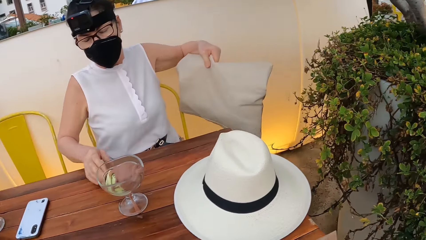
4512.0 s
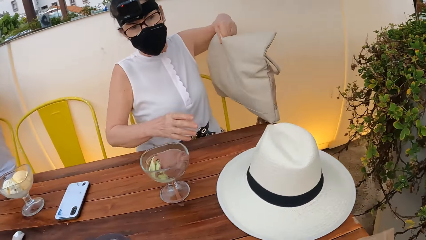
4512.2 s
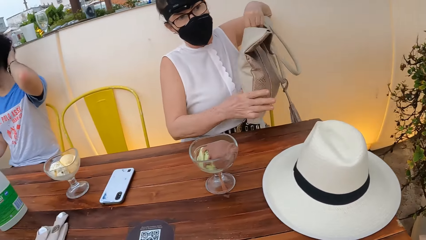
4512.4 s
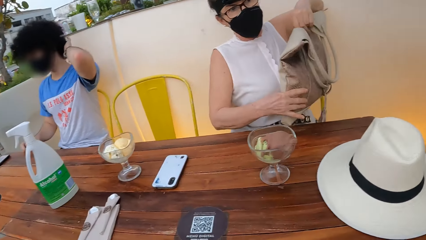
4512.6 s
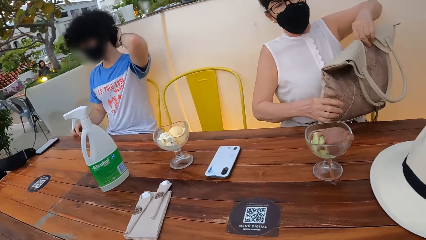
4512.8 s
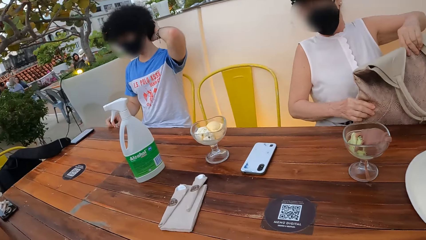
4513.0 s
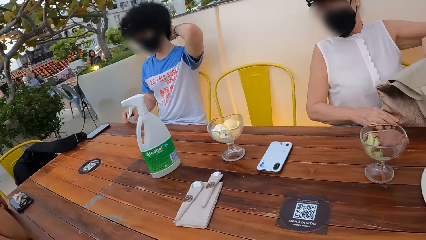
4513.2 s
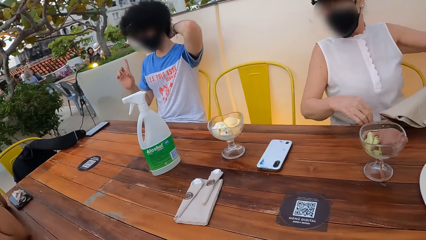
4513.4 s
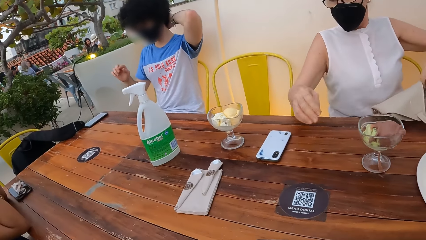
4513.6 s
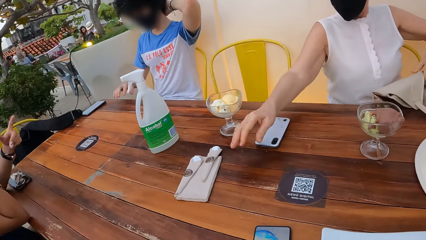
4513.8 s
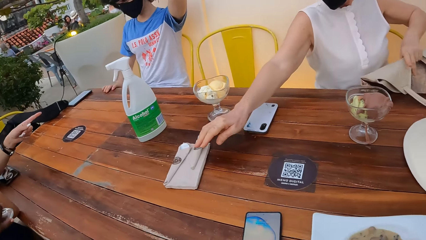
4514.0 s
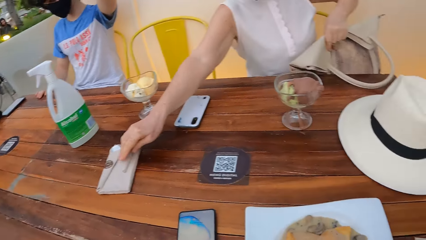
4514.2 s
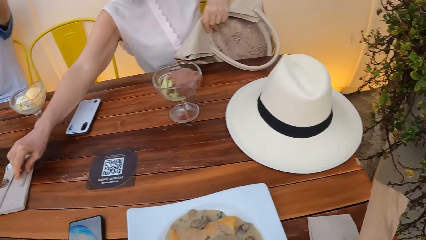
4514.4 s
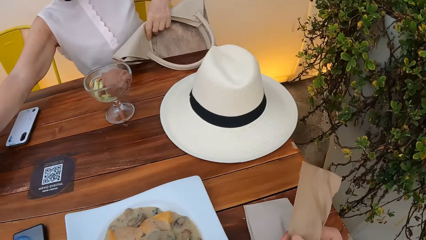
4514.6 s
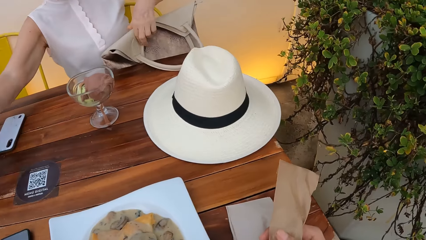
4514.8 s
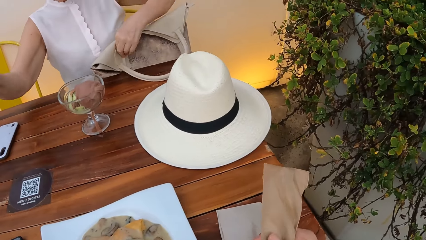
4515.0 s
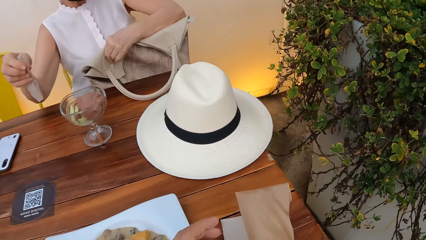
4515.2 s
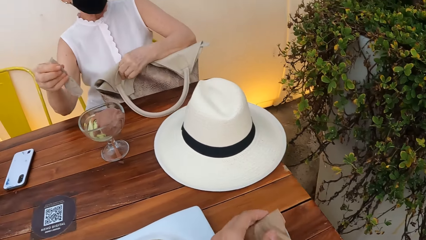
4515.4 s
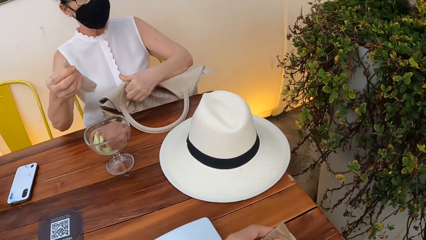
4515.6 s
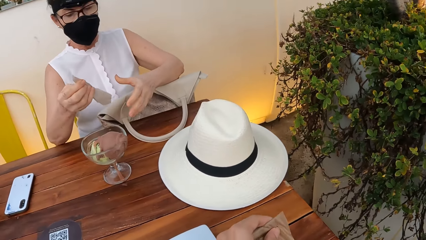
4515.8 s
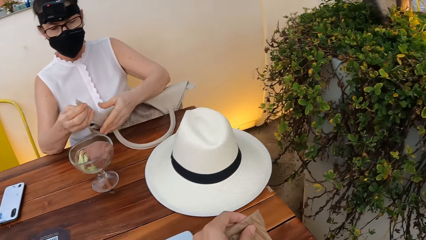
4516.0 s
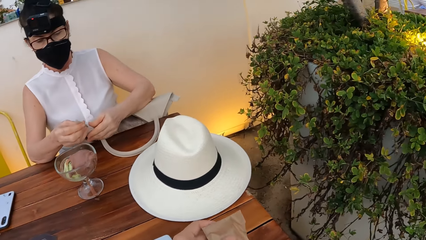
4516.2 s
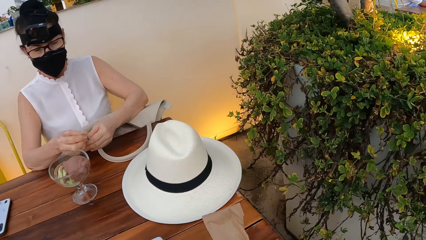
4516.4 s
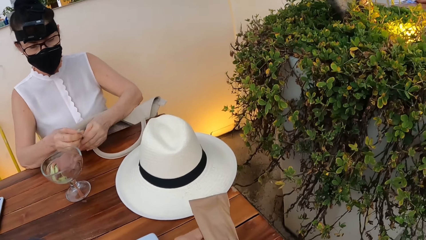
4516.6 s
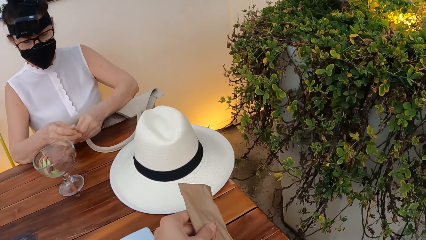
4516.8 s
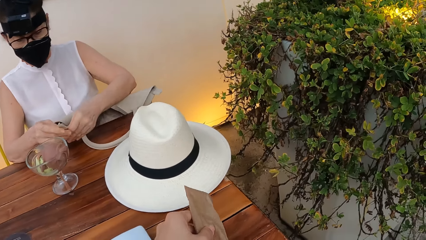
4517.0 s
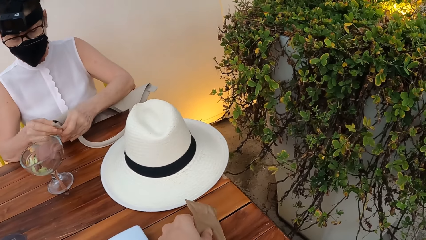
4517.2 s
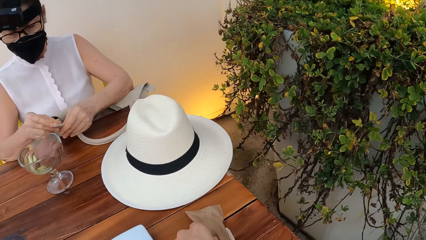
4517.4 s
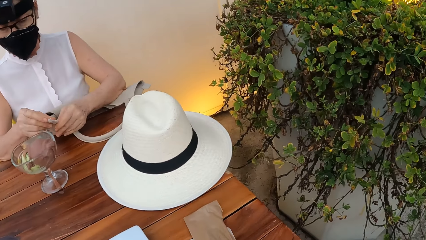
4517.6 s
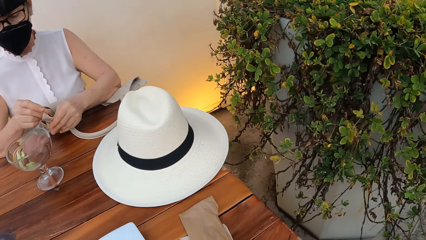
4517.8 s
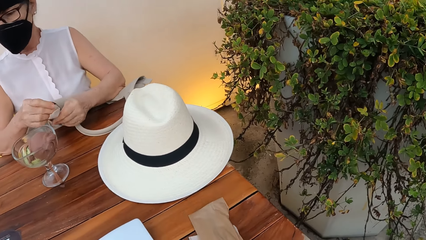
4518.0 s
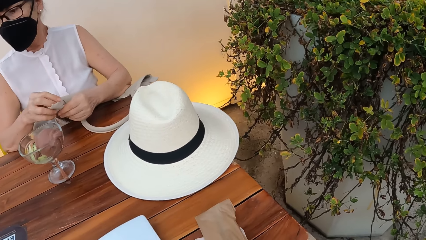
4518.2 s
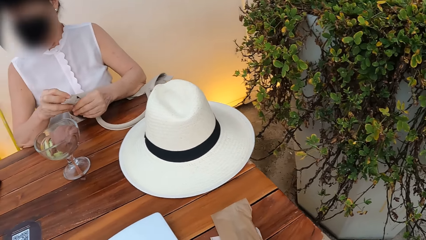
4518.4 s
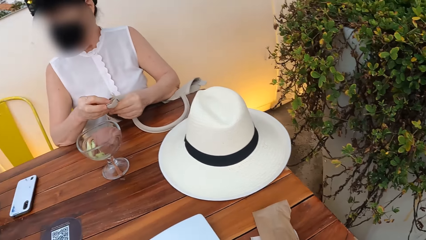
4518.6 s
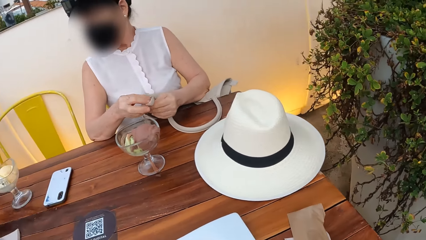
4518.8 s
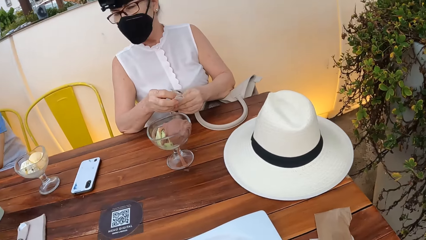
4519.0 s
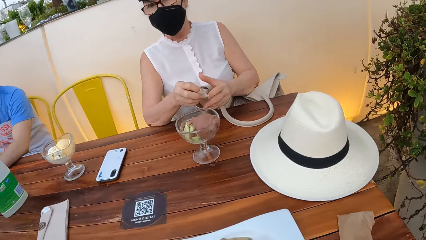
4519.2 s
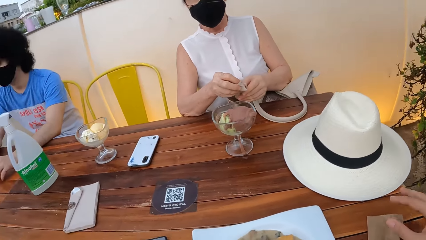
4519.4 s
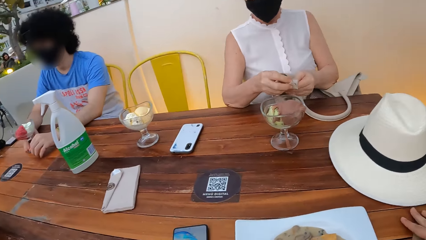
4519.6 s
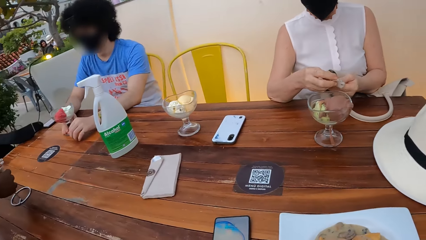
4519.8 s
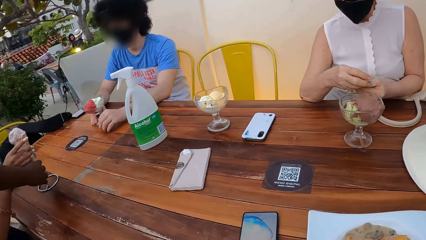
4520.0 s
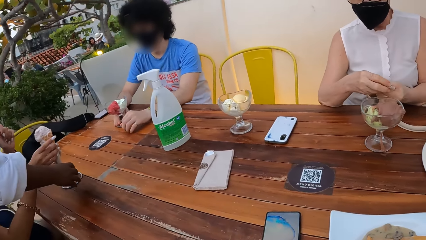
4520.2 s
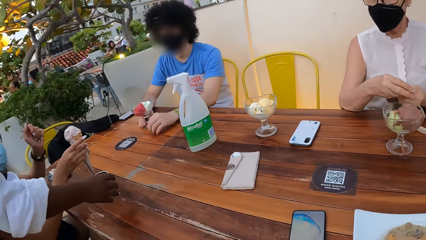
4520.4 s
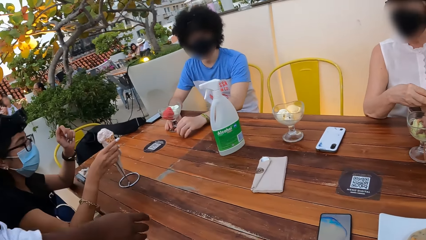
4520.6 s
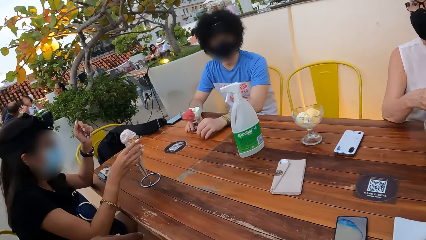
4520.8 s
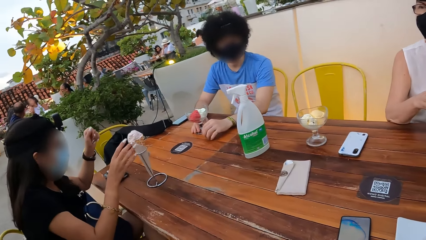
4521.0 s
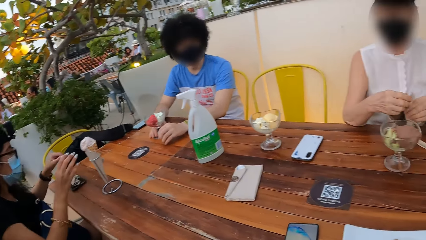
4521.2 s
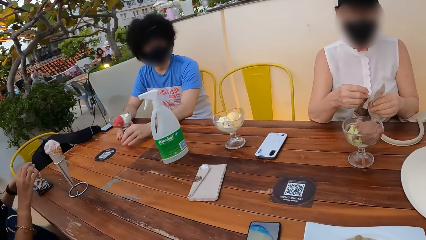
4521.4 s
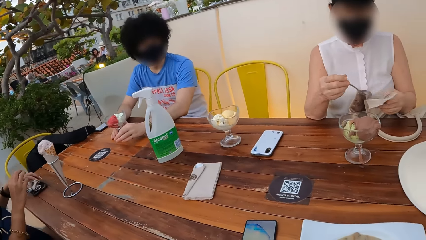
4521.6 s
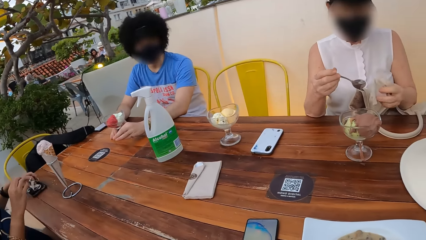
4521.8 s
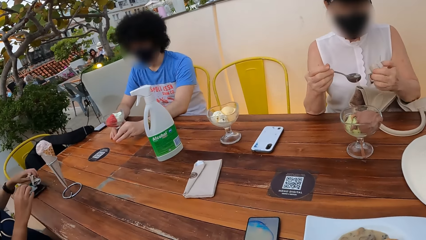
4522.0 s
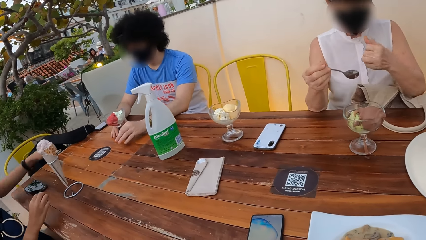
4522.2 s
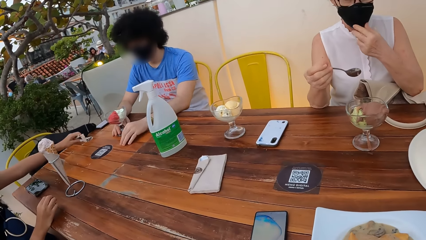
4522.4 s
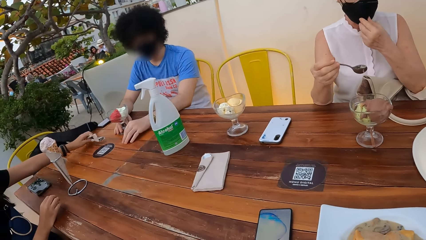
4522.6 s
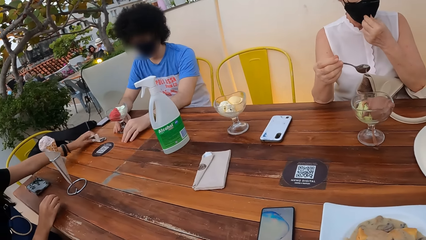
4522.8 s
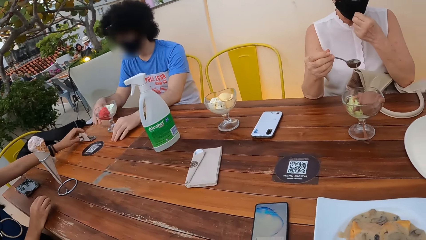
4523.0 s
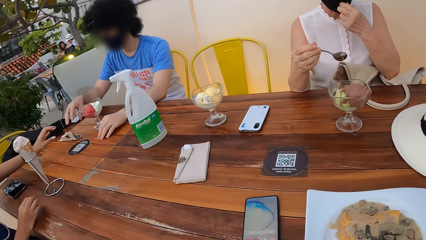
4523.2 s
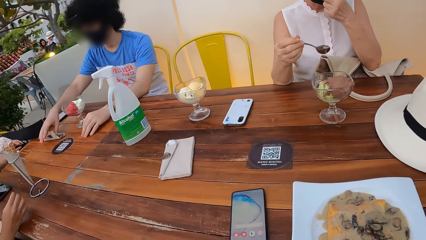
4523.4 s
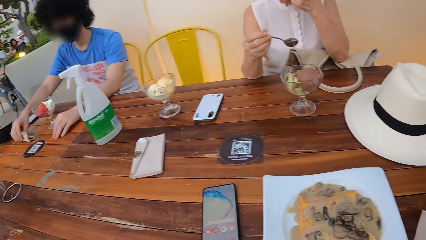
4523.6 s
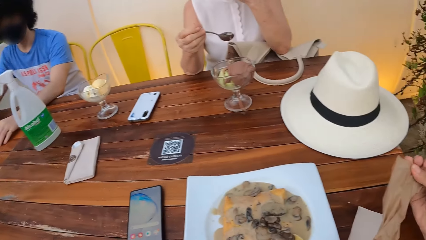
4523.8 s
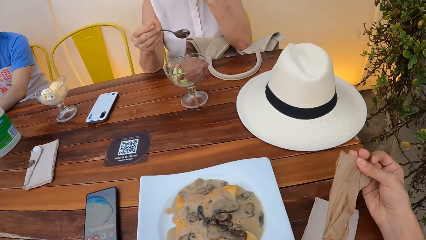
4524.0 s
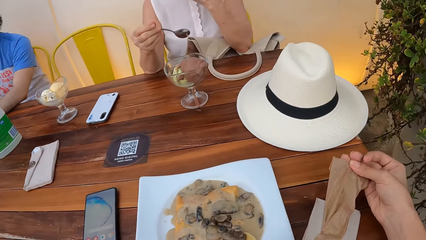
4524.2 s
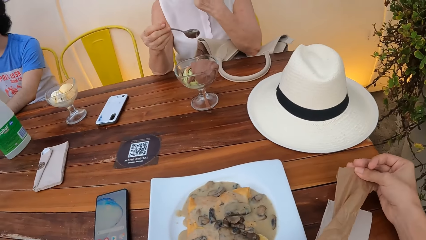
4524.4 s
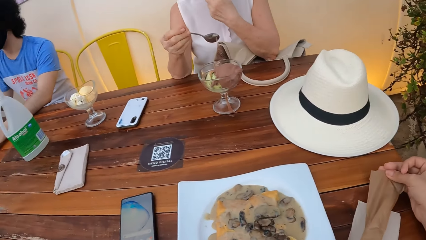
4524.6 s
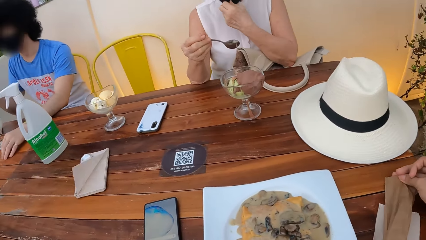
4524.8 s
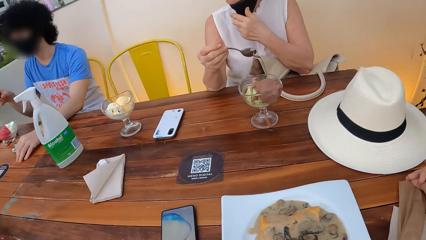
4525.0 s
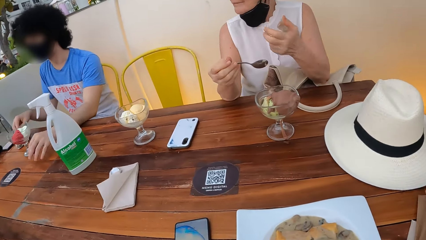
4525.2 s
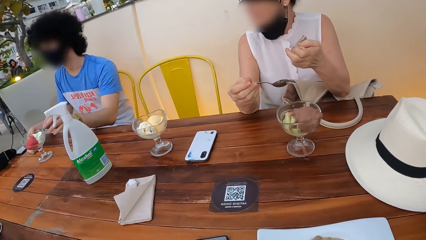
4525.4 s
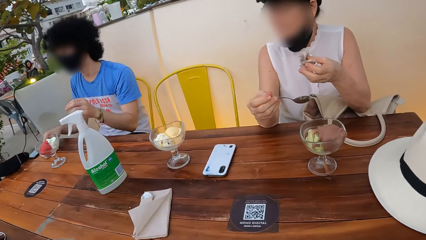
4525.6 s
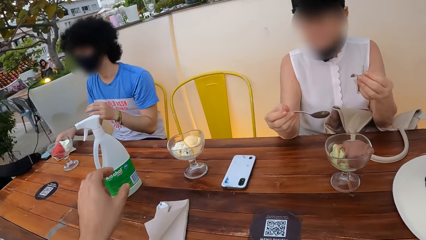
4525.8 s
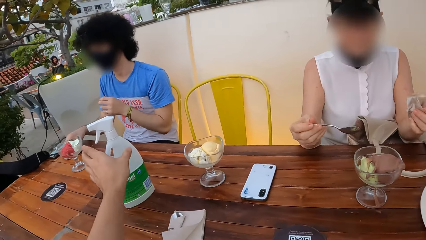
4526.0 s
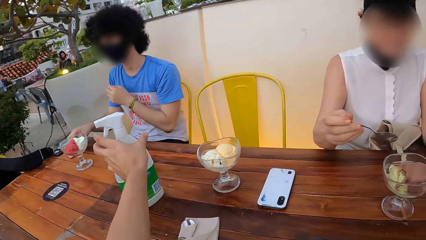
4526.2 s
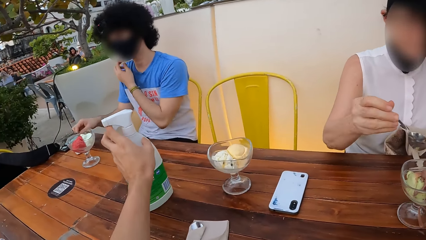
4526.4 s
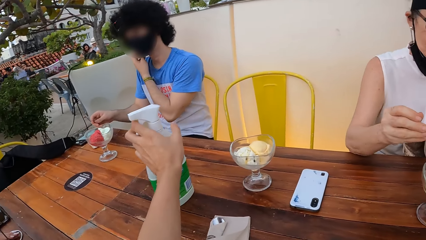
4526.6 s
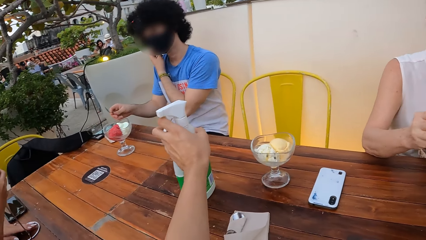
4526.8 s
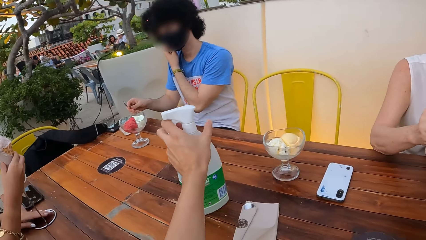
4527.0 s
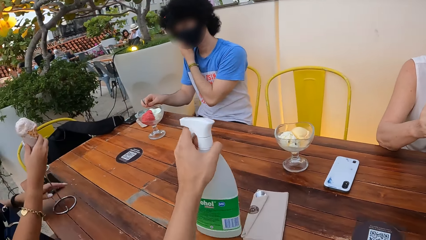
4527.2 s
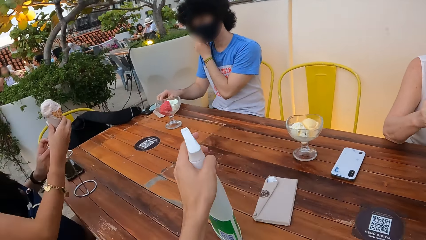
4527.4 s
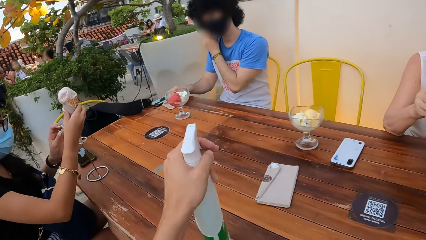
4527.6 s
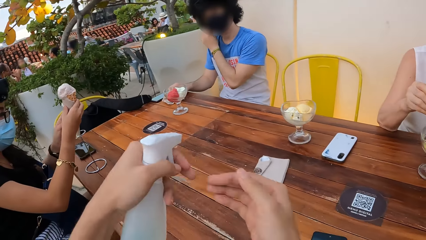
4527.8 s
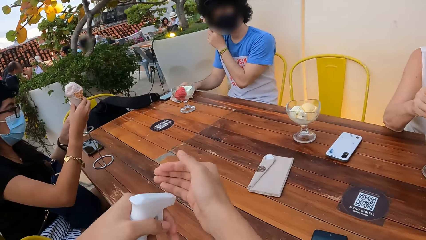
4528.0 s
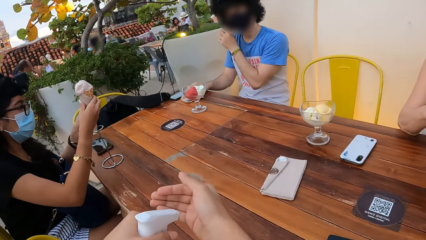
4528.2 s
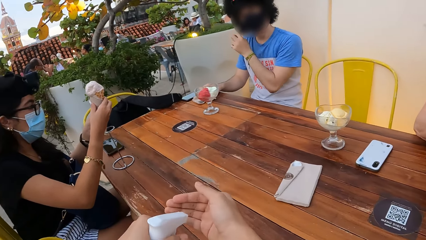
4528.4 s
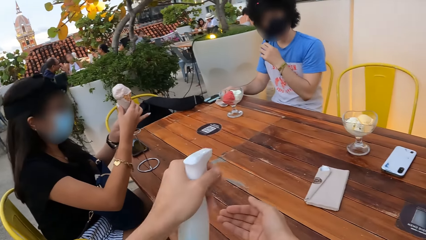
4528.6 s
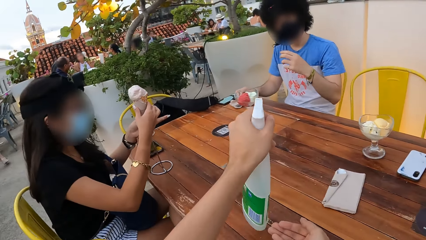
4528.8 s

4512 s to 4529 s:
A woman sits down. She lifts the bag. A person interacts with another person. The woman places the bag on the legs. The woman picks up a serviette from a dining table. The camera wearer unwraps a pack of dining spoons. They look to the right. A waiter places a glass of ice cream on the dining table. The second person hands the first person a serviette. The woman eats ice cream. The woman pulls down the mask. The camera wearer sanitizes hands with a mister bottle from the dining table. They pick up the sanitizer. They spray the sanitizer on the hand.
